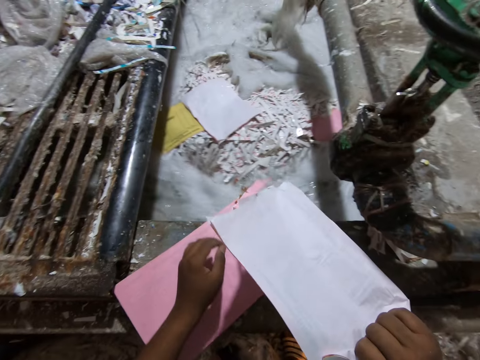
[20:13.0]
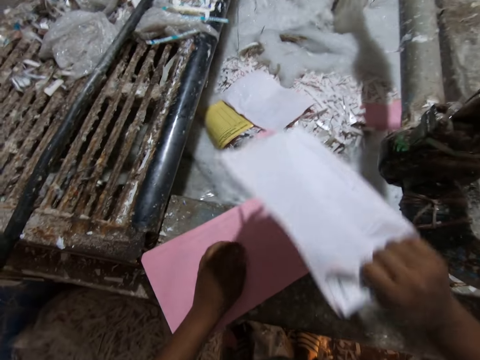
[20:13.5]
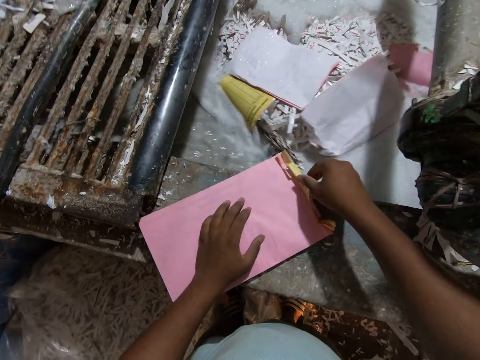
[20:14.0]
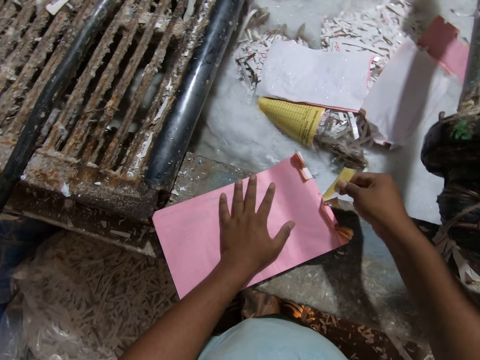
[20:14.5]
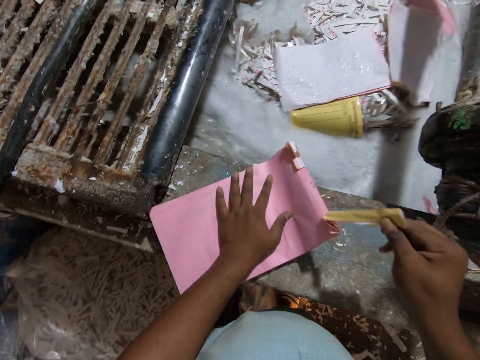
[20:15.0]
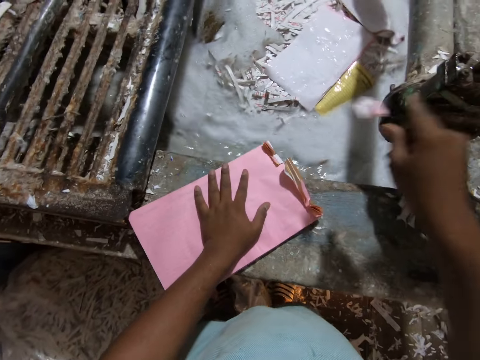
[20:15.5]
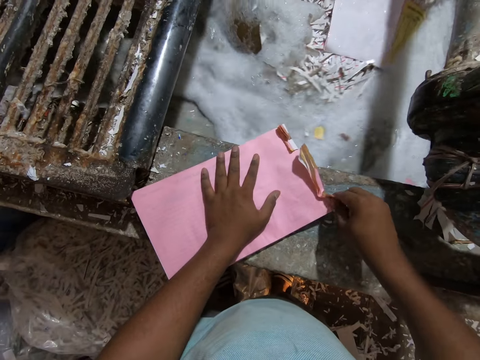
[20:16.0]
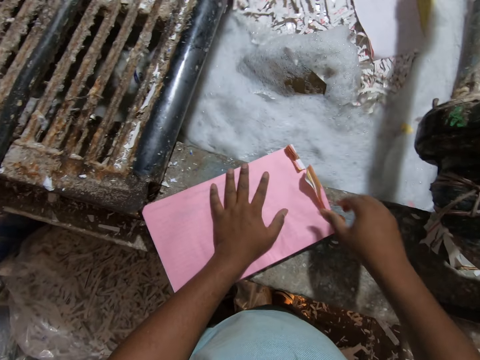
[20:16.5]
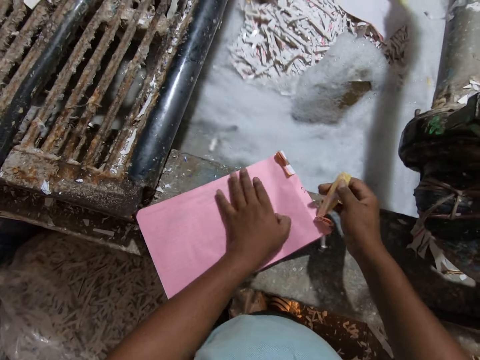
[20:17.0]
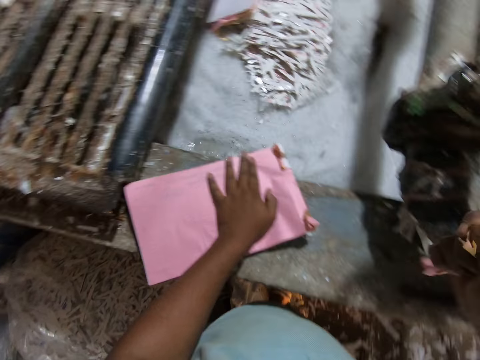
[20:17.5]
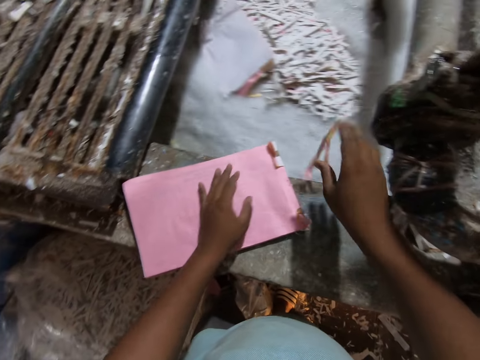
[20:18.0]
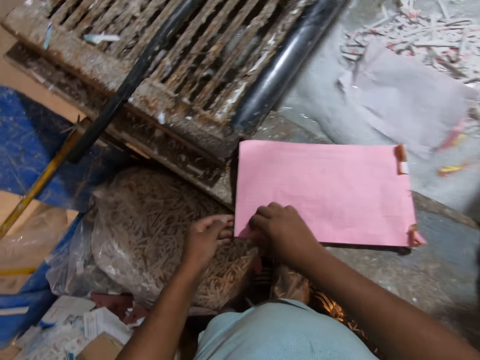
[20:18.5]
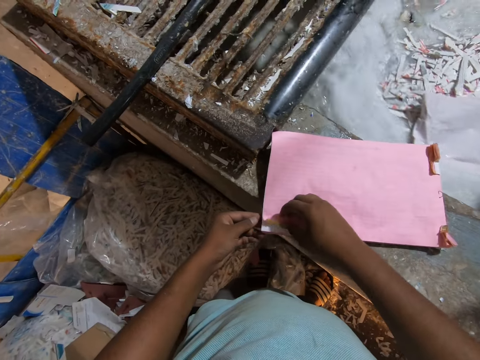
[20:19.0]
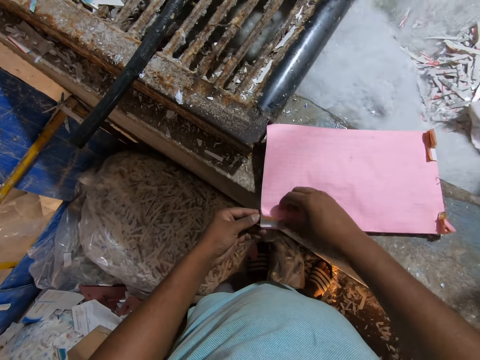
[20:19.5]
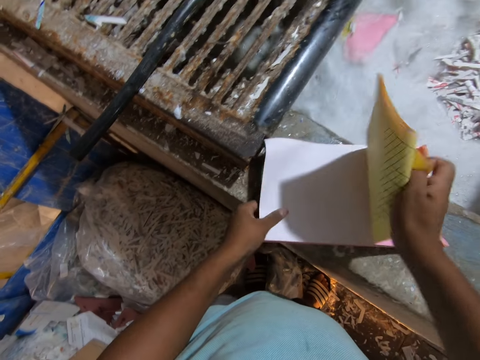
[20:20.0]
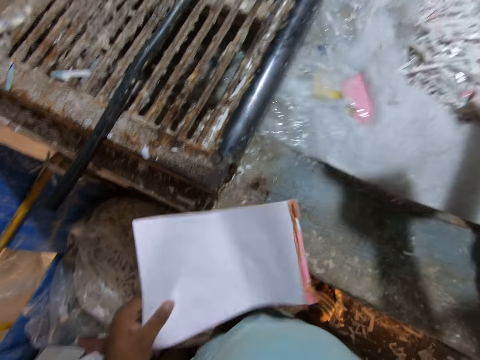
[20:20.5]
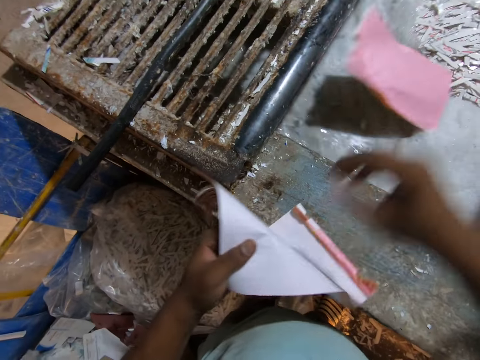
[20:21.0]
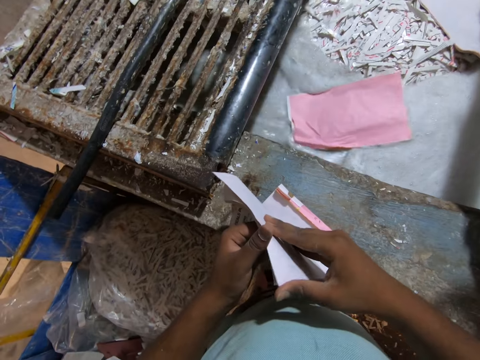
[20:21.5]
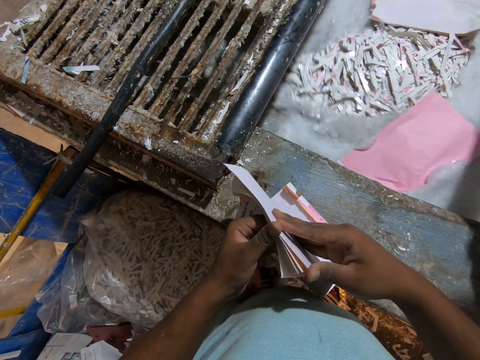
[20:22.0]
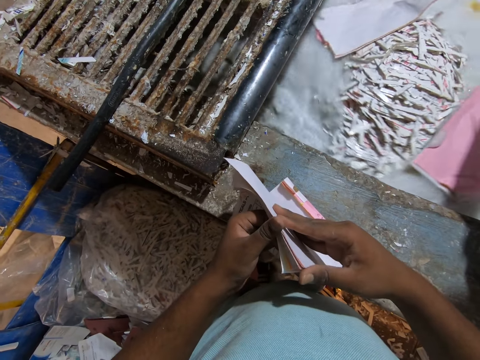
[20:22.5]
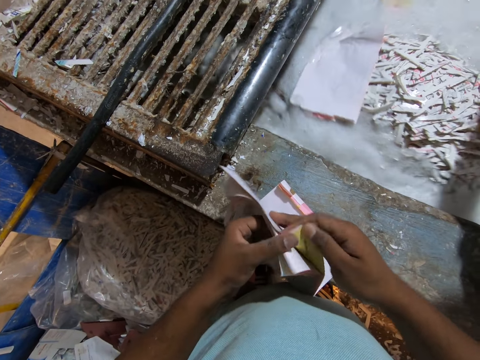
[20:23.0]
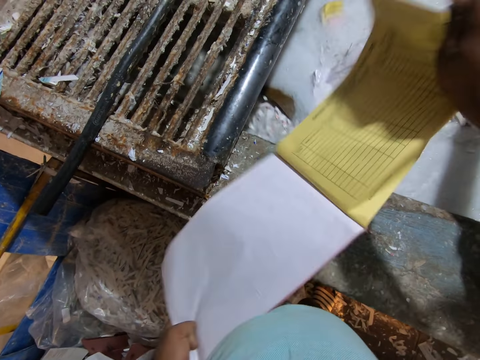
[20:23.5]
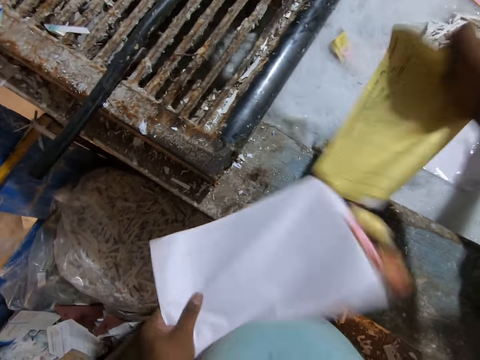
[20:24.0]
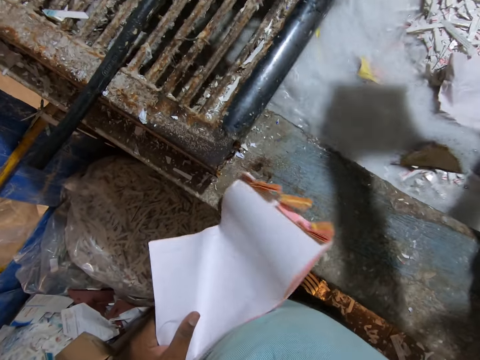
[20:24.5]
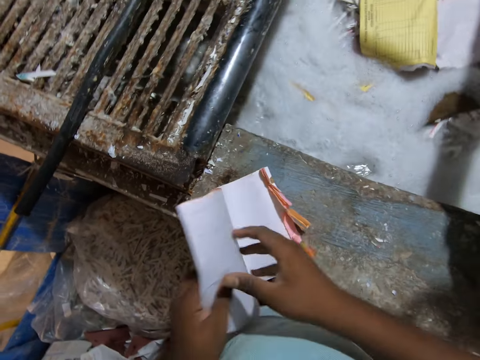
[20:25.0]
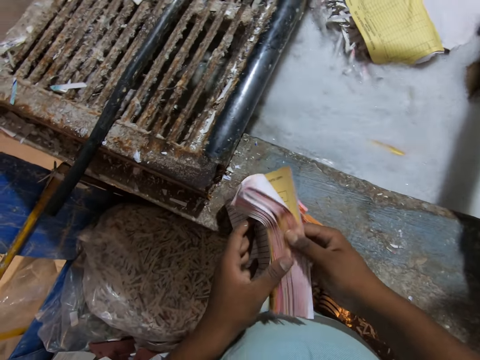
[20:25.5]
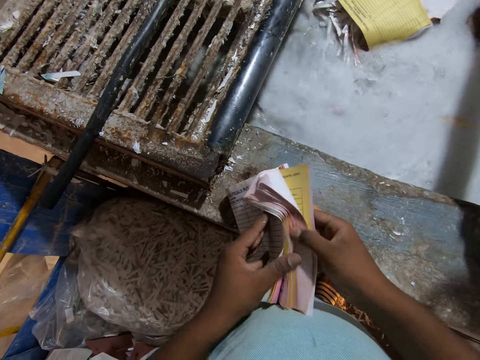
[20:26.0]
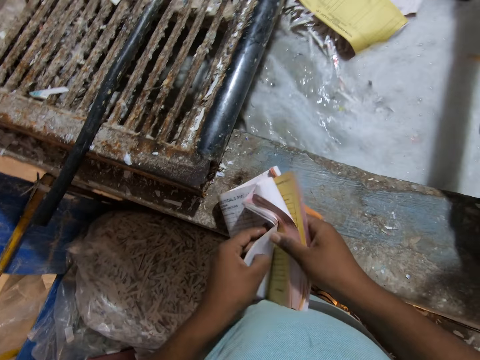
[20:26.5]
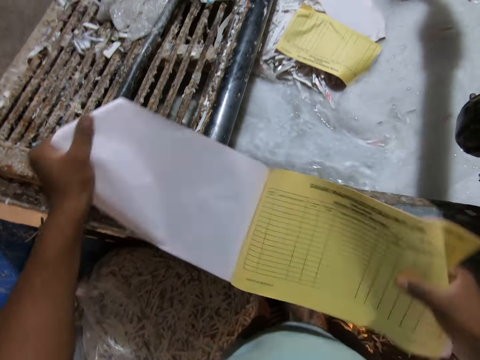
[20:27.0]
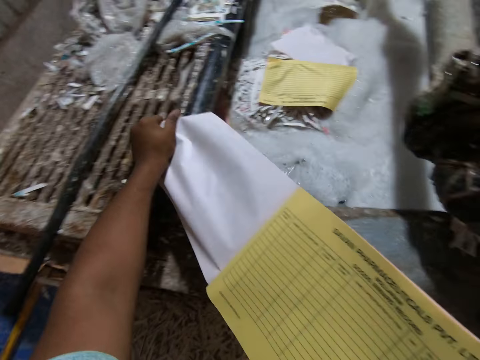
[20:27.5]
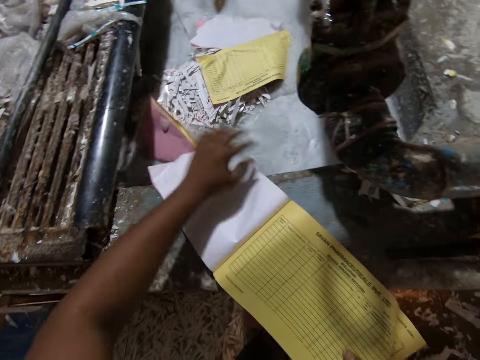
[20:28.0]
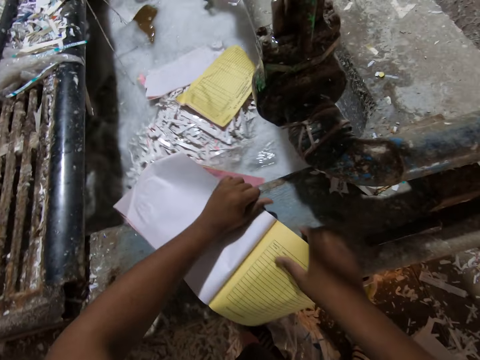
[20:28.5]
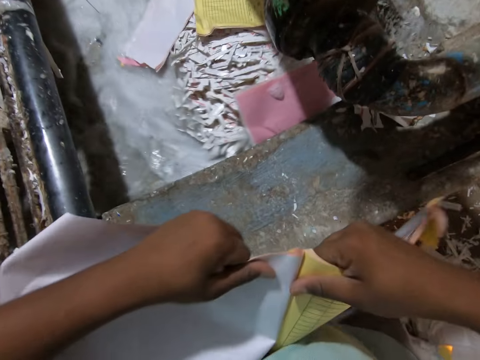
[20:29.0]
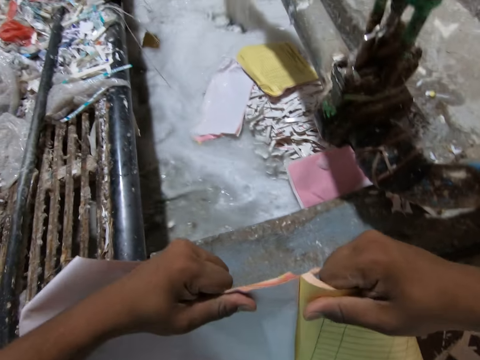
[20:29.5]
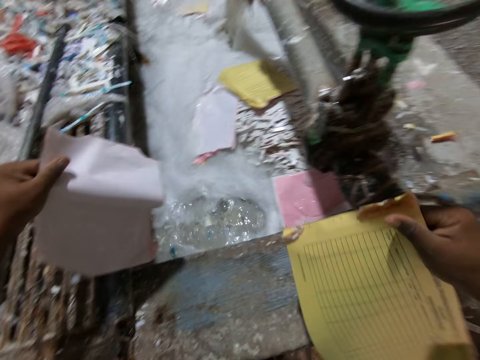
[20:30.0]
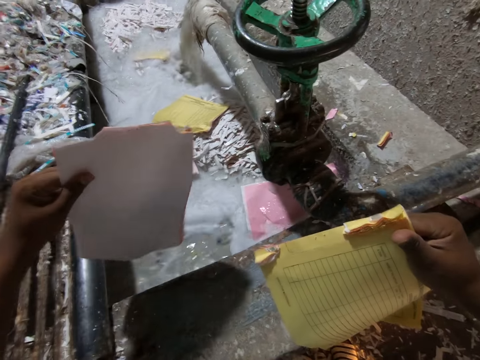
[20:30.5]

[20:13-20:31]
The camera wearer drops papers in the pulp mixer with his right hand. He tears papers on the book in his left hand on the ledge of the pulp mixer with his right hand. He drops papers in the pulp mixer with his right hand. He tears papers on the book in his left hand on the ledge of the pulp mixer with his right hand. He drops papers in the pulp mixer with his right hand. He tears papers on the book in his left hand on the ledge of the pulp mixer with his right hand. He drops papers in the pulp mixer with his right hand. He tears papers on the book in his left hand on the ledge of the pulp mixer with his right hand. He drops papers in the pulp mixer with his right hand. He tears a paper on the book in his right hand with his left hand.

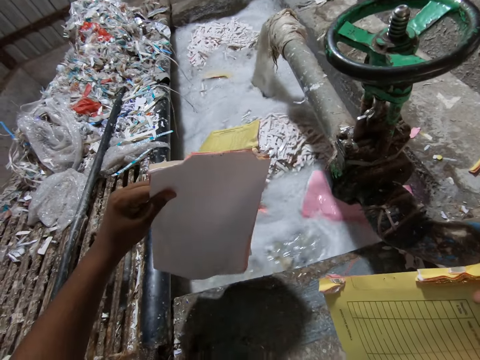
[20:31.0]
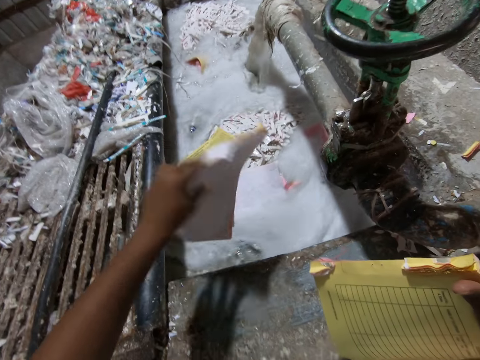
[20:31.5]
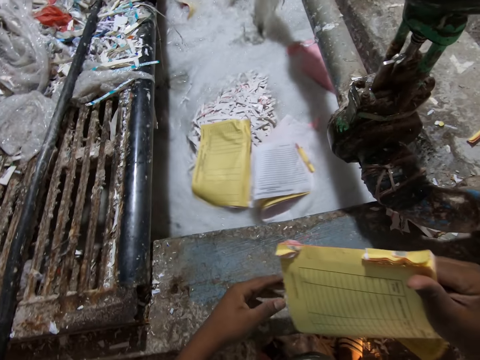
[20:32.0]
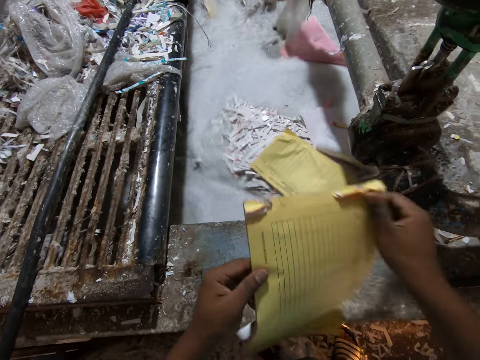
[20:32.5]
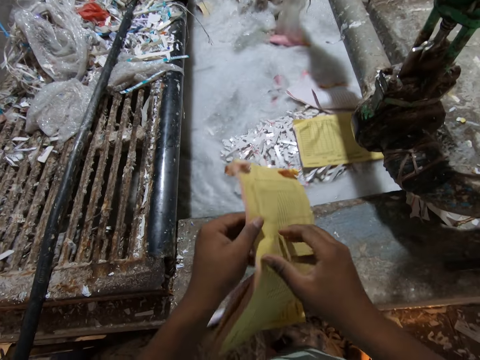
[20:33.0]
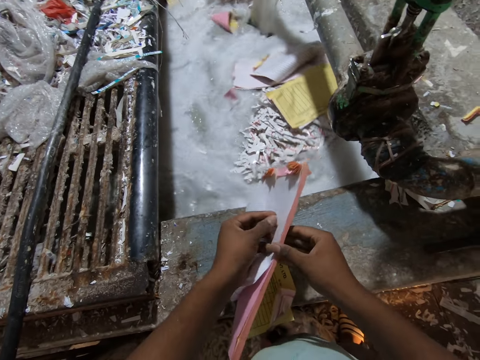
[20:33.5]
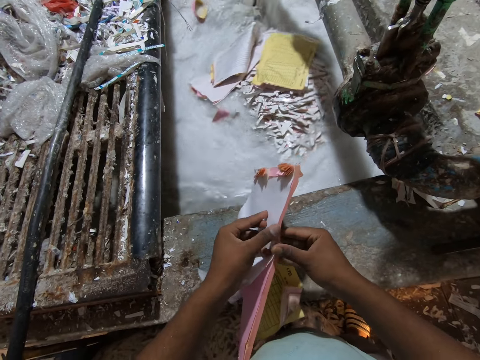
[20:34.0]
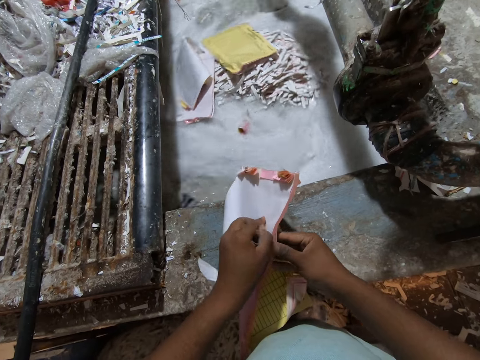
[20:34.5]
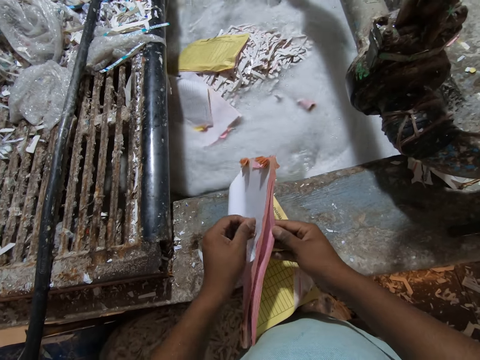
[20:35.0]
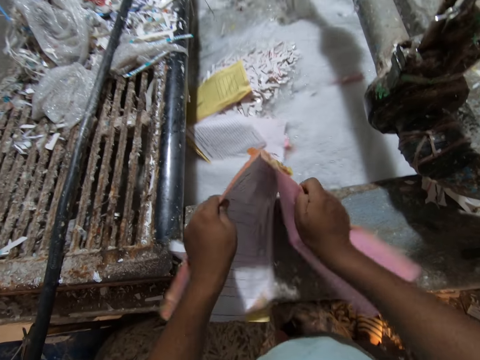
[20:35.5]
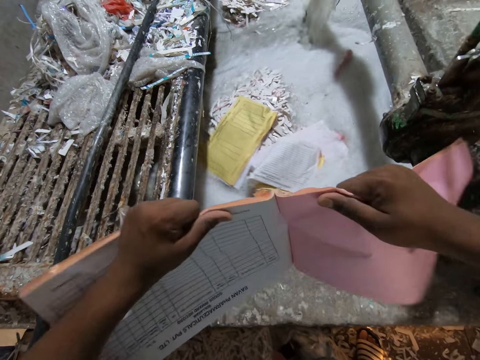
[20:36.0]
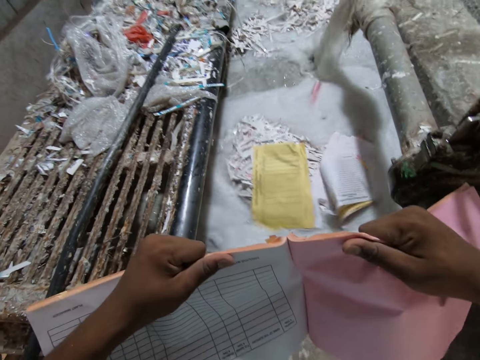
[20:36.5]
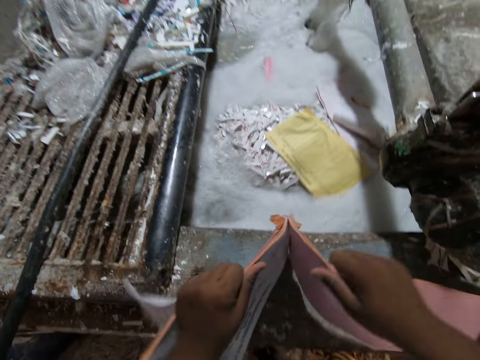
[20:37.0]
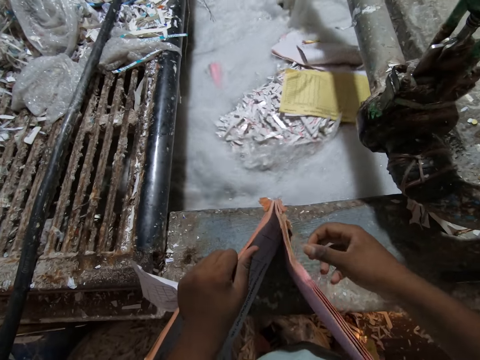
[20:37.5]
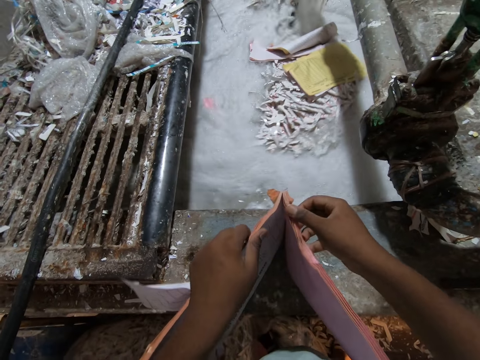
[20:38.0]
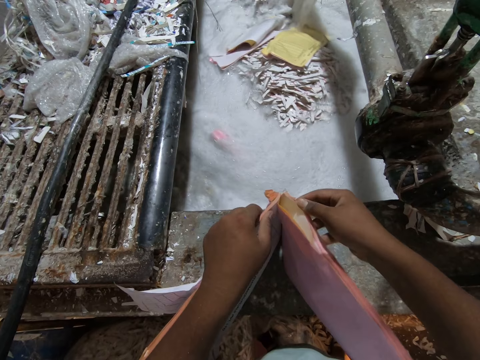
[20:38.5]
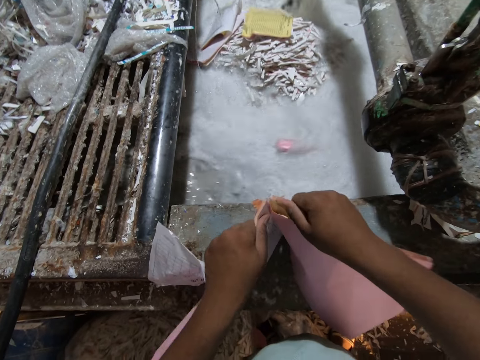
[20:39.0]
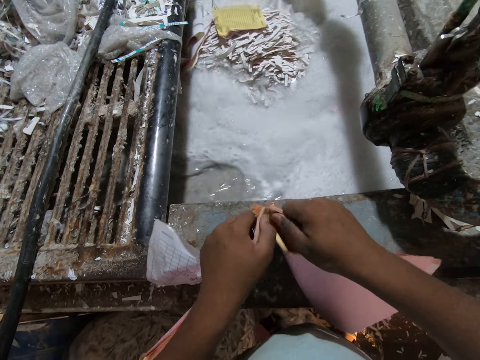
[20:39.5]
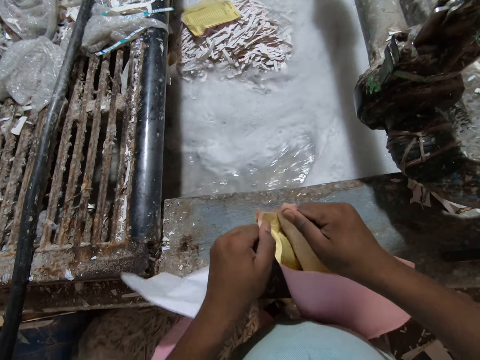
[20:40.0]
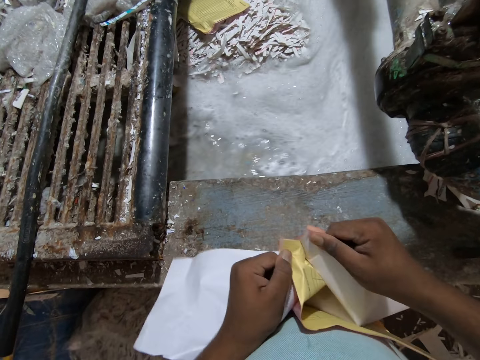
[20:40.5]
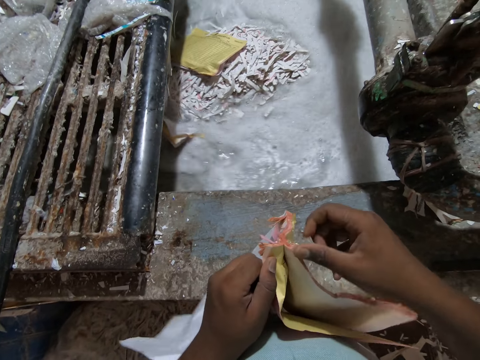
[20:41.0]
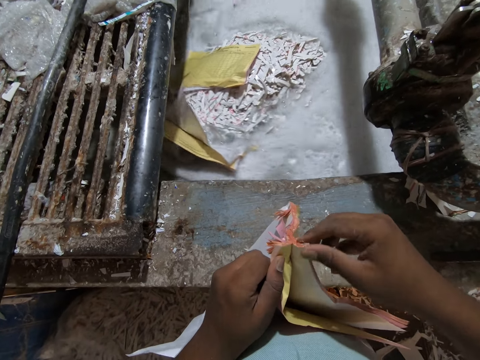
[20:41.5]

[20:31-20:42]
The camera wearer drops the page in the pulp mixer with his left hand. He passes the book to his left hand. He adjusts the book on the ledge of the pulp mixer with his hands.
